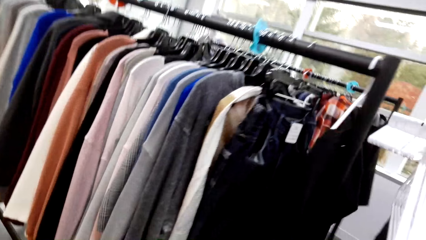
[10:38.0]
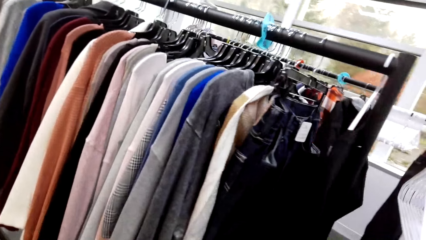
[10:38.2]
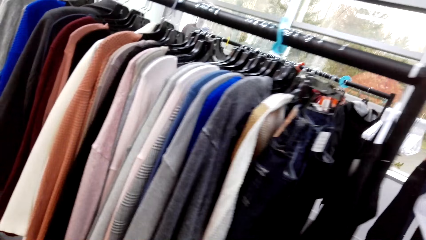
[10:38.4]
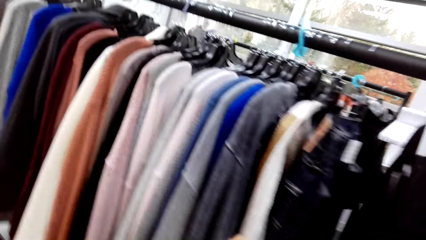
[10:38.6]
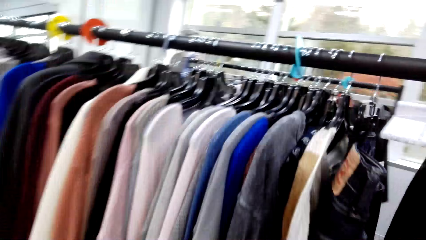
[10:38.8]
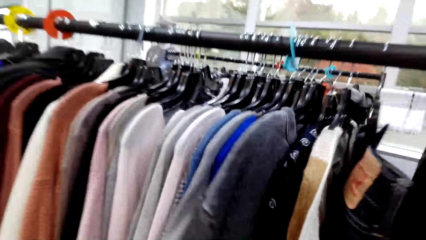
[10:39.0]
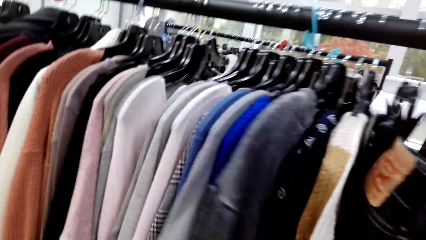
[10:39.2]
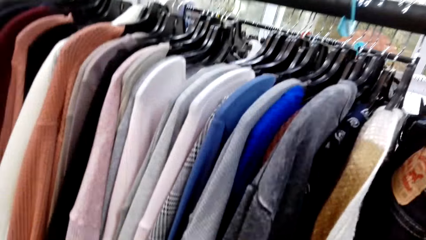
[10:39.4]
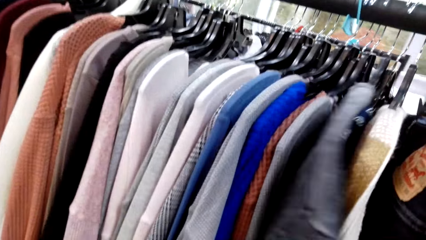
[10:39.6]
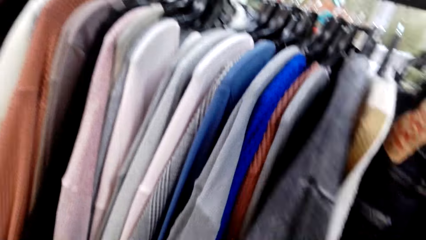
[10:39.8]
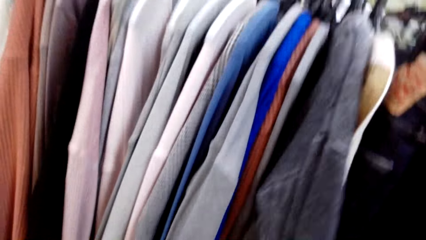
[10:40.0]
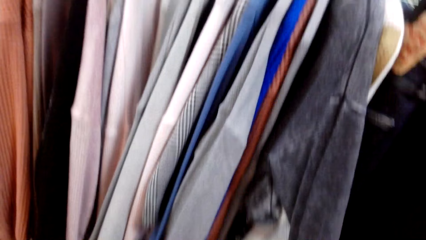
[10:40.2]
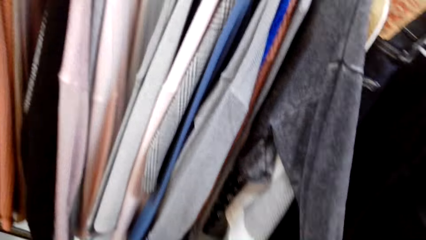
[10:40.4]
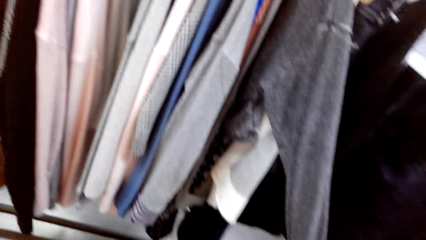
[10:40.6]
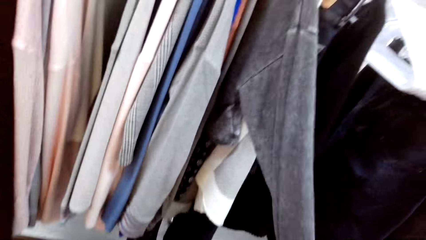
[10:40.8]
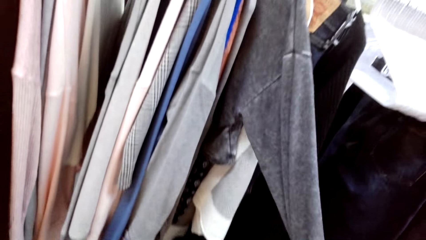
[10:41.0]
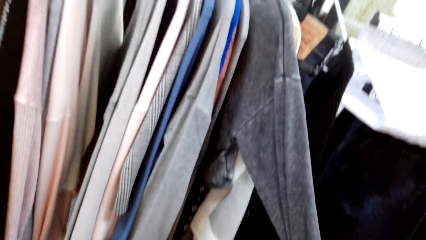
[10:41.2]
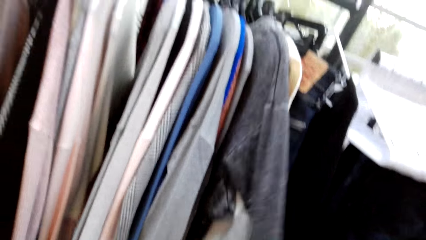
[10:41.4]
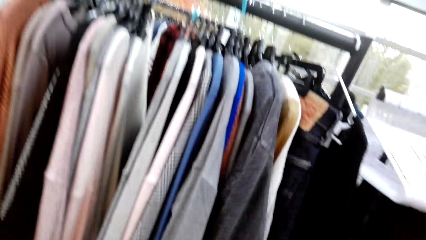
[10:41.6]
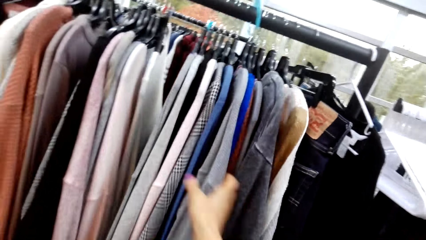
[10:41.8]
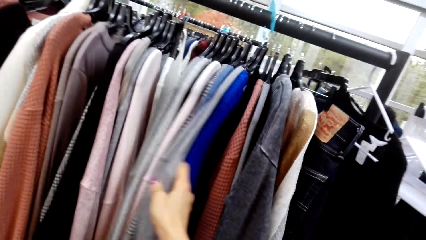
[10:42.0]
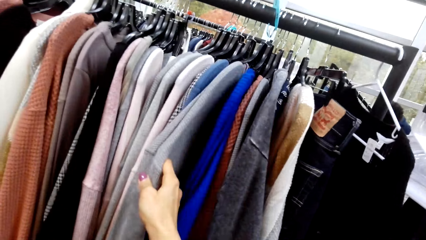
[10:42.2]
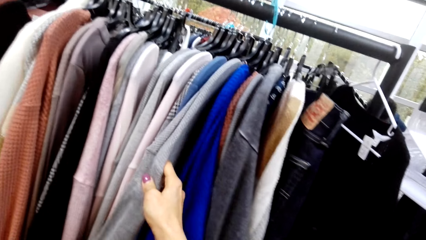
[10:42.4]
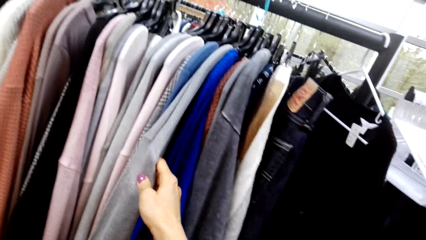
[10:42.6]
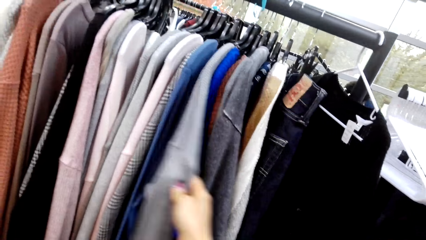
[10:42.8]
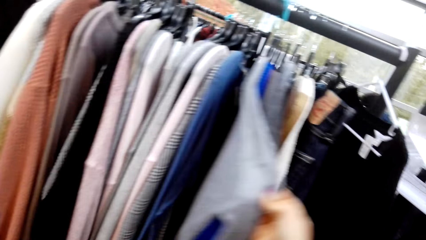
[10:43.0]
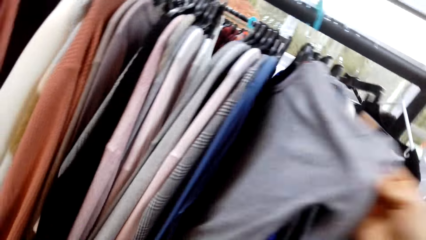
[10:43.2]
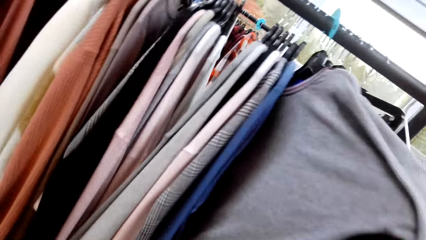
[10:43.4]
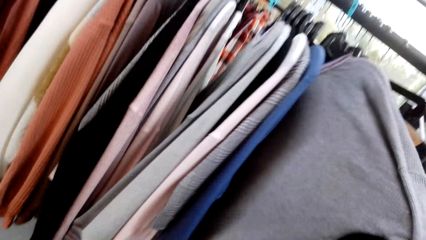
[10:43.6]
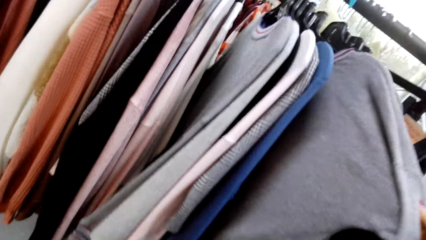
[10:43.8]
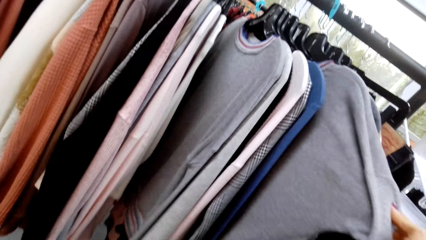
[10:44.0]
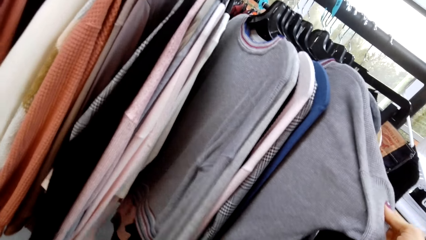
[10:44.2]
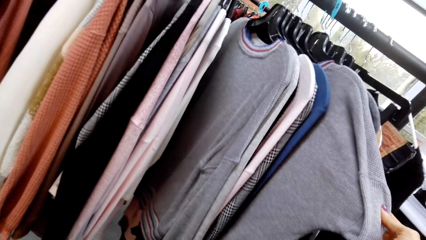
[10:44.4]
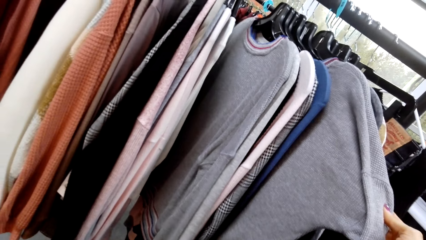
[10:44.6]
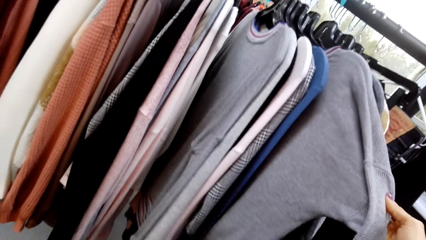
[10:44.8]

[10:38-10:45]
The camera wearer peruses the clothes on the clothes rack.

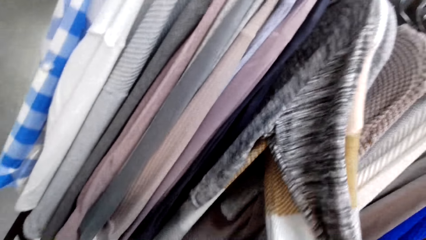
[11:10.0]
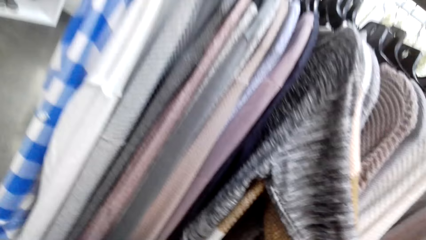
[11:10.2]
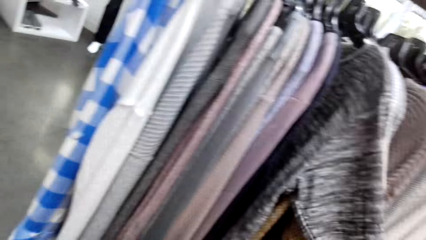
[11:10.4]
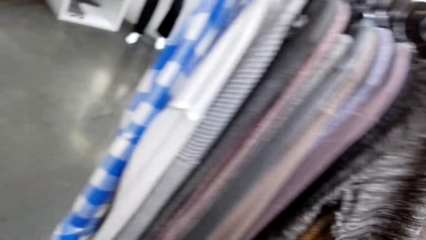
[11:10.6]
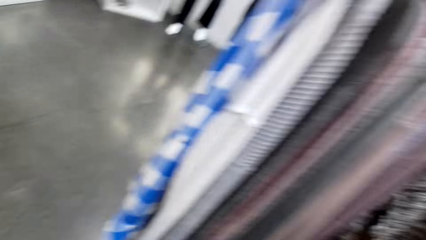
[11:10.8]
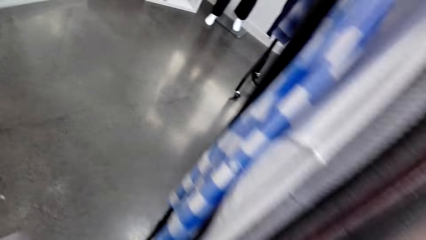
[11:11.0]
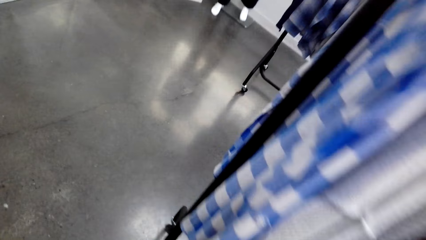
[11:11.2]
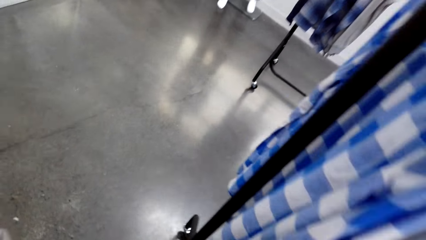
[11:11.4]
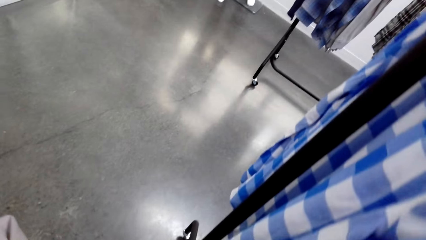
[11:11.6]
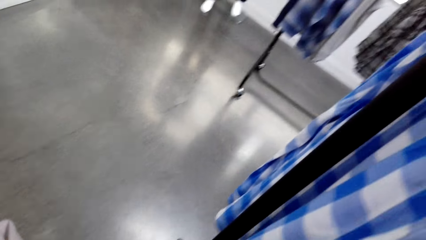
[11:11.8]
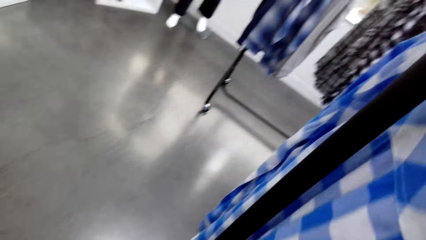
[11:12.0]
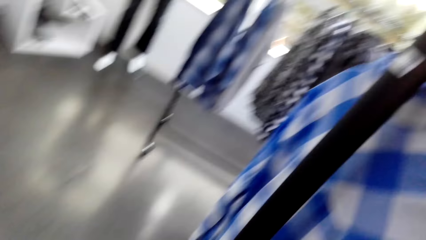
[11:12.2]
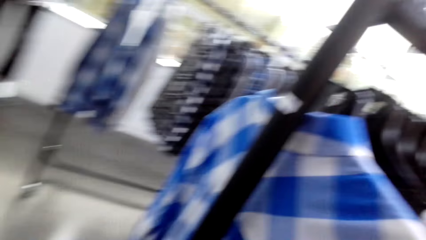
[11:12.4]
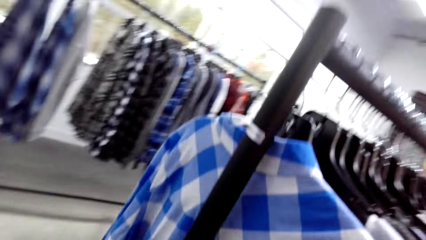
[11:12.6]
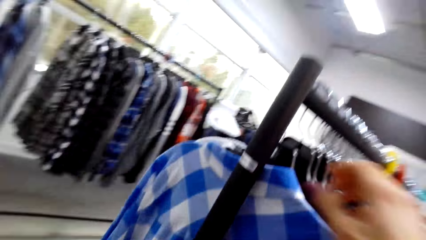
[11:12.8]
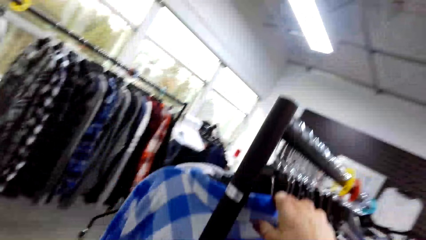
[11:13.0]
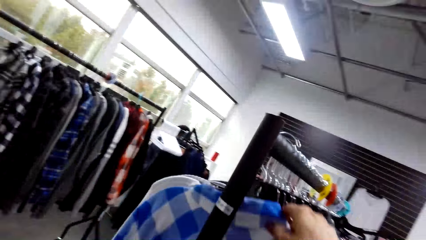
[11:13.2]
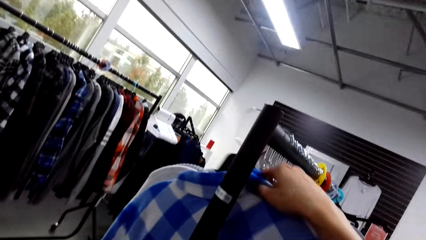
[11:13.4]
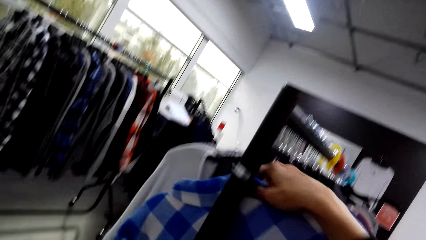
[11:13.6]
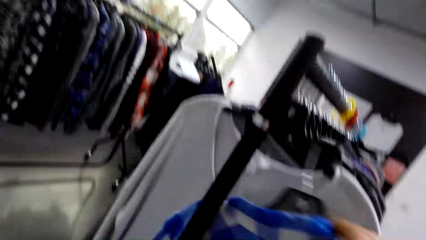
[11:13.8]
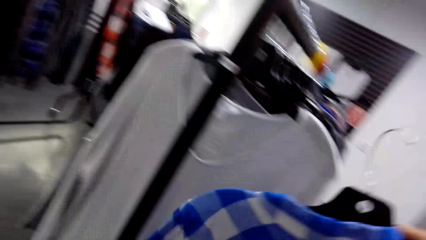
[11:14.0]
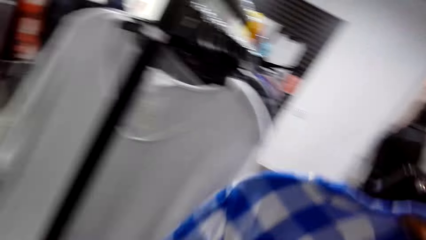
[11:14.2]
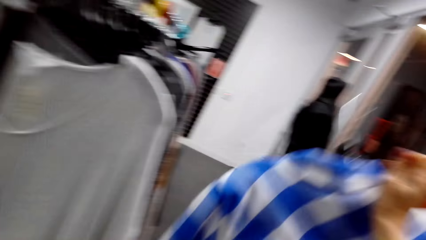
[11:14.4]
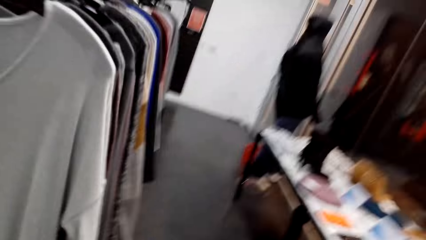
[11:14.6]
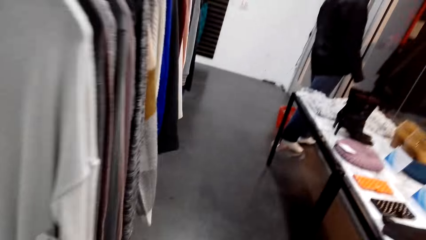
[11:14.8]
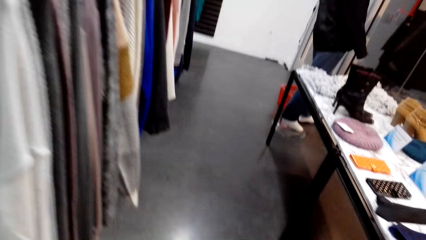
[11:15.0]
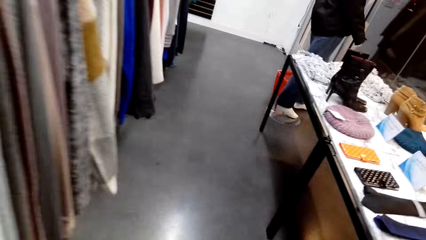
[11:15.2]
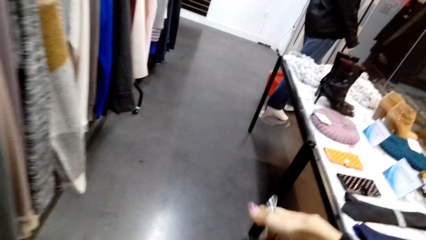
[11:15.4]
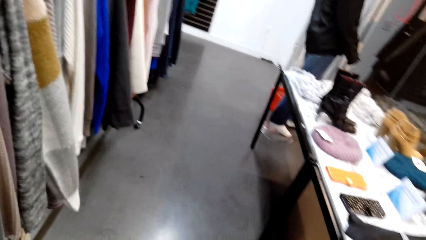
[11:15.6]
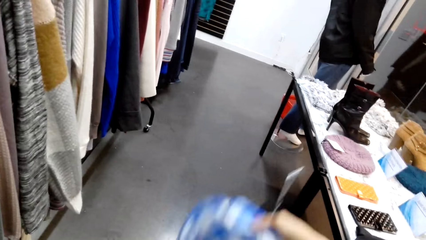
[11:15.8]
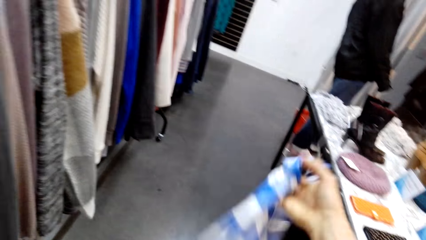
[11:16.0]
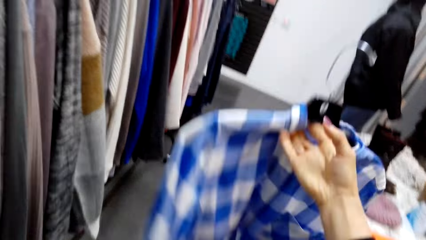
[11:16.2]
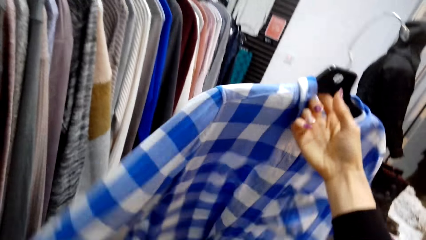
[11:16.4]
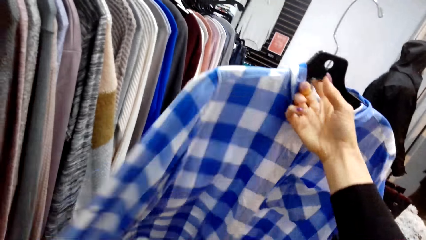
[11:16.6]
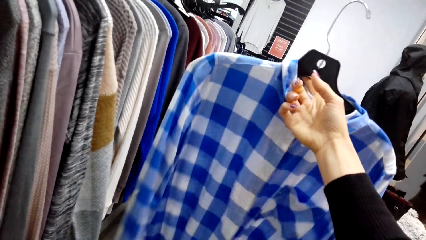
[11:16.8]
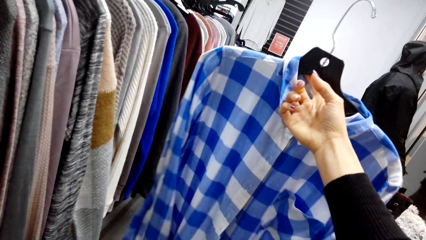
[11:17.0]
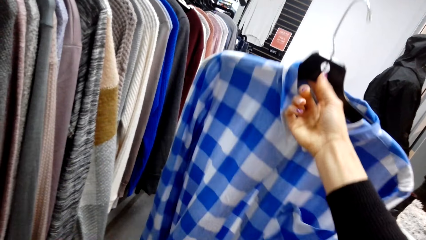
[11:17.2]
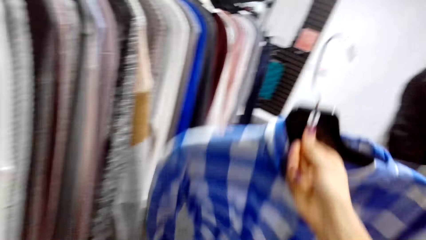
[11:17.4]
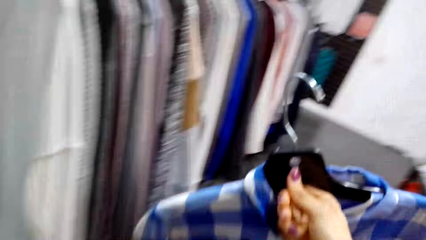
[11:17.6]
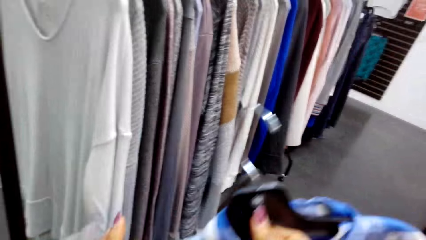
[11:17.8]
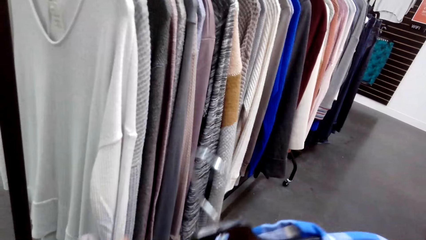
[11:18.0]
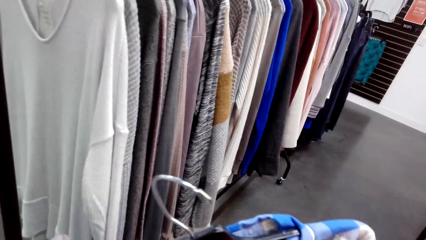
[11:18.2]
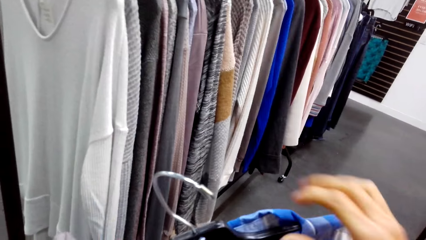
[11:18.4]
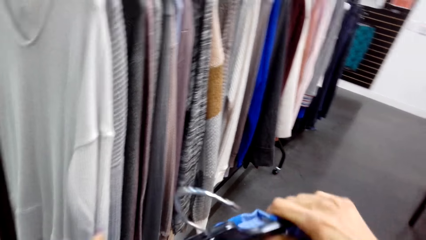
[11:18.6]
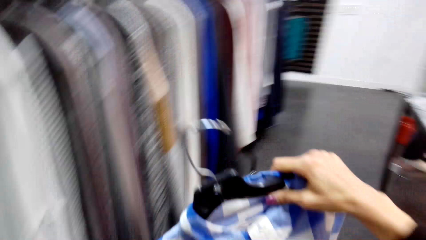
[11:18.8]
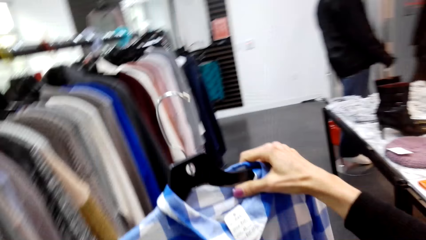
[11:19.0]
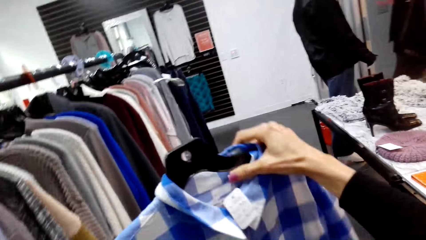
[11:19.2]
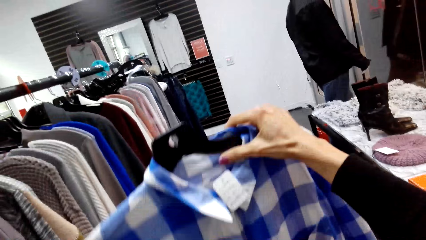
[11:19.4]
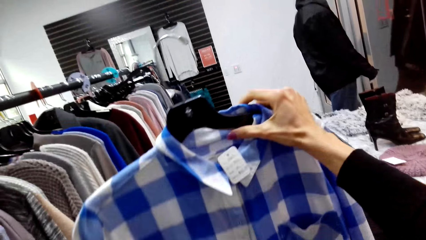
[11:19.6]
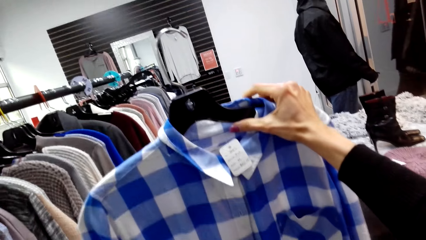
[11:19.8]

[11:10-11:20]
The camera wearer picks up a cloth or top from the clothes rack. They look at the top.
